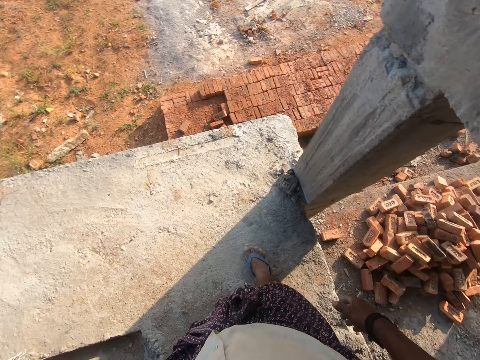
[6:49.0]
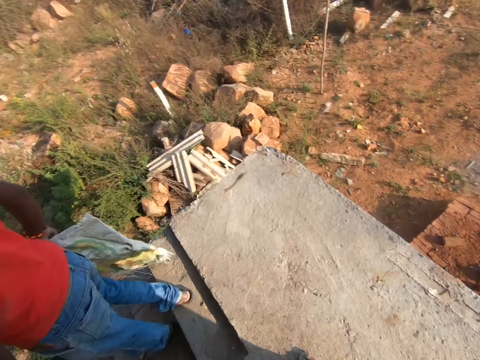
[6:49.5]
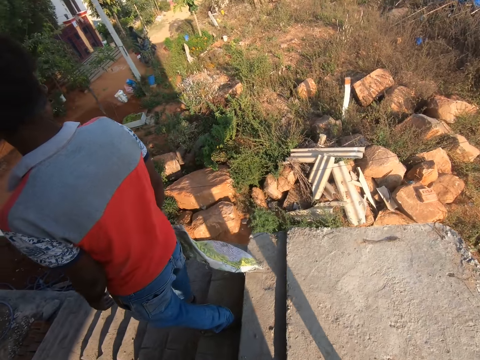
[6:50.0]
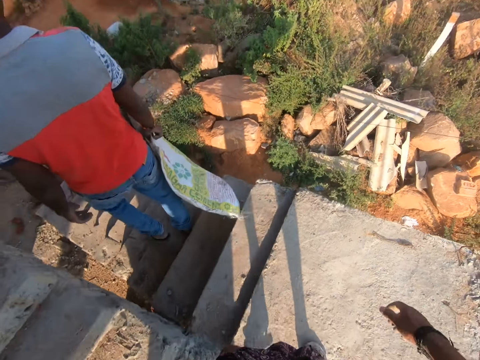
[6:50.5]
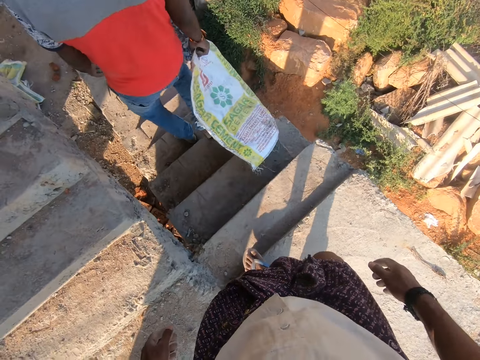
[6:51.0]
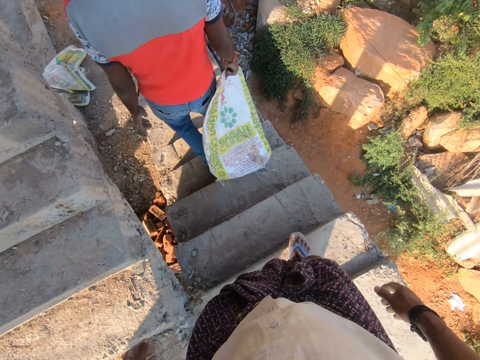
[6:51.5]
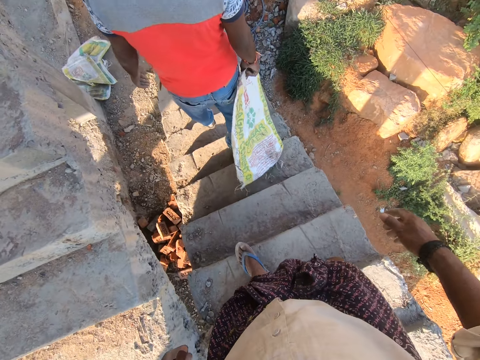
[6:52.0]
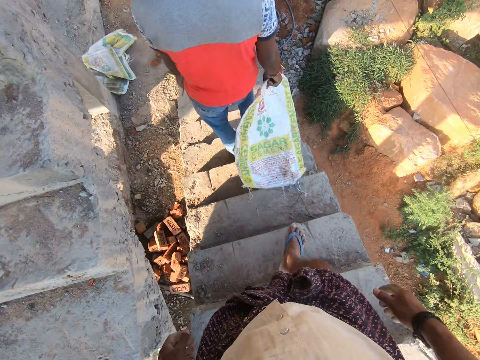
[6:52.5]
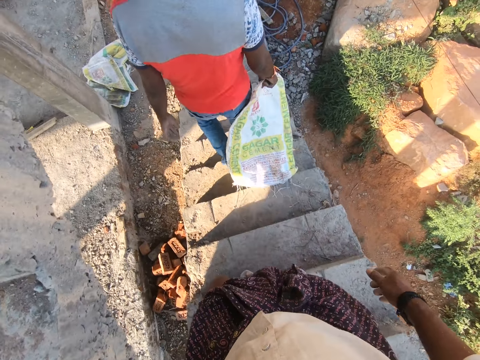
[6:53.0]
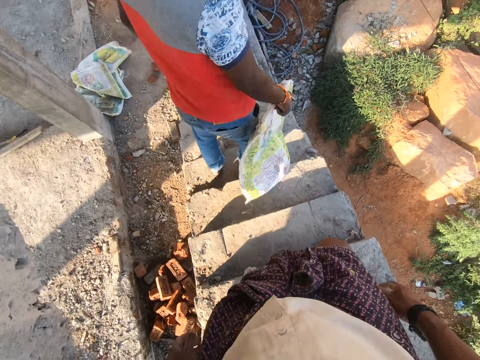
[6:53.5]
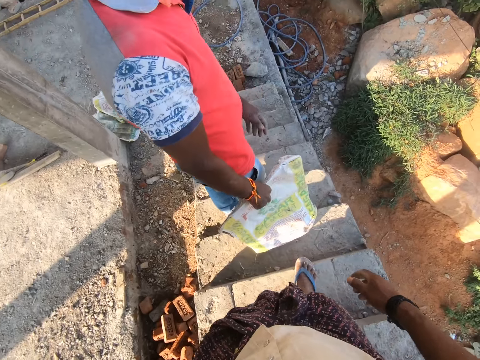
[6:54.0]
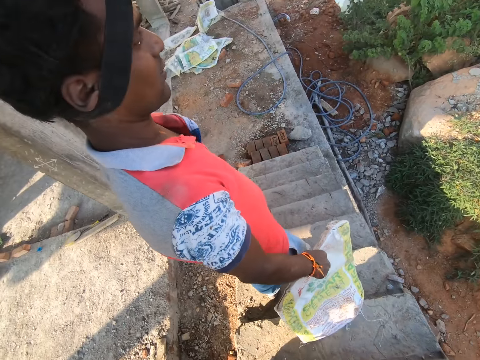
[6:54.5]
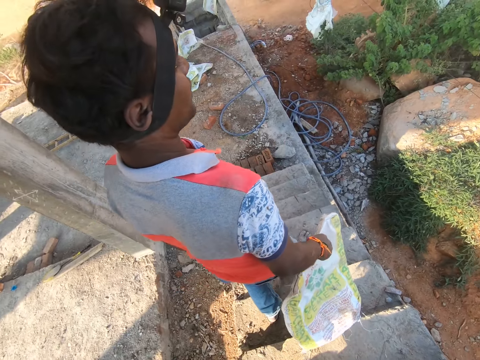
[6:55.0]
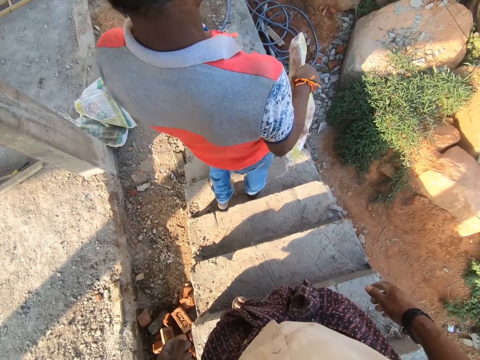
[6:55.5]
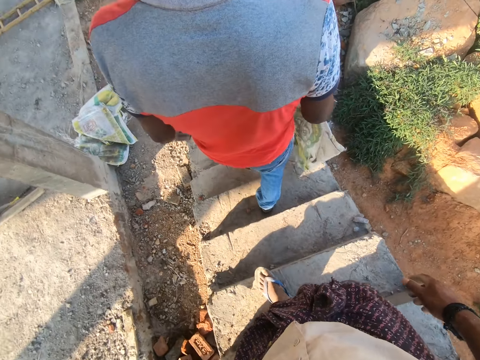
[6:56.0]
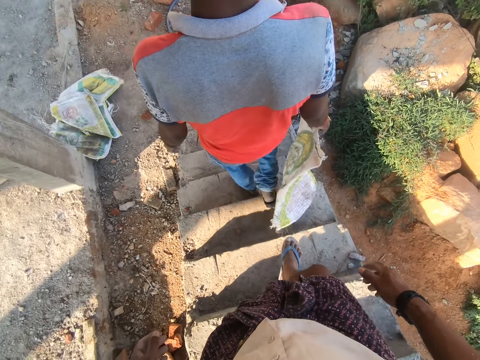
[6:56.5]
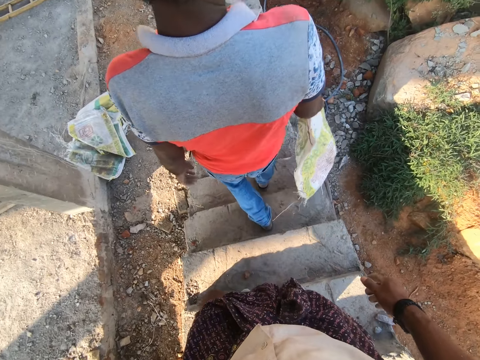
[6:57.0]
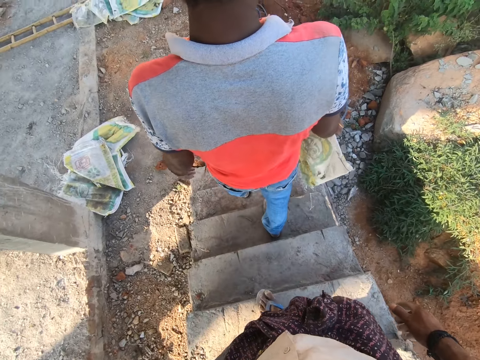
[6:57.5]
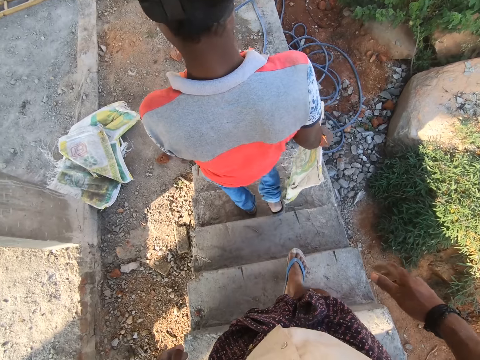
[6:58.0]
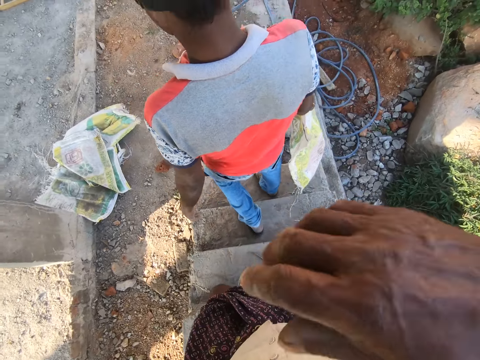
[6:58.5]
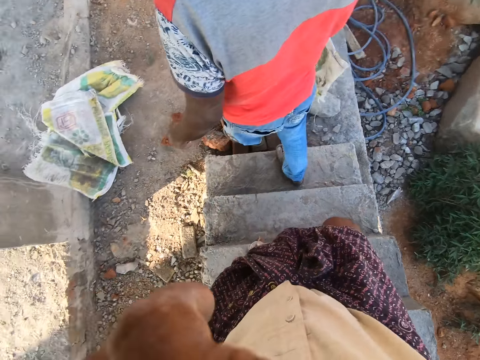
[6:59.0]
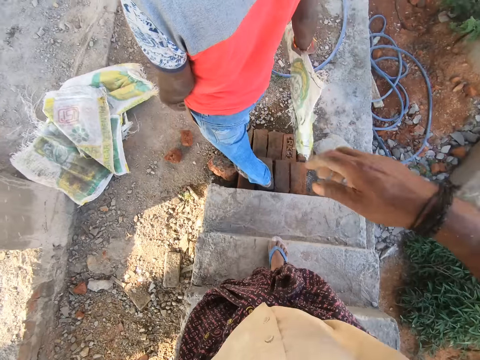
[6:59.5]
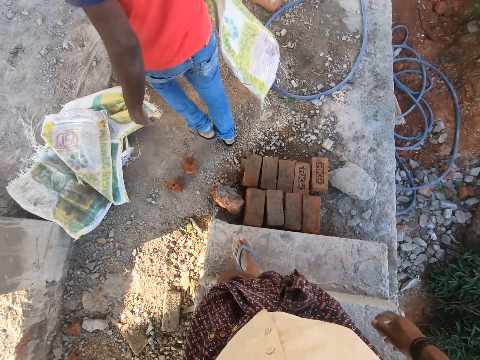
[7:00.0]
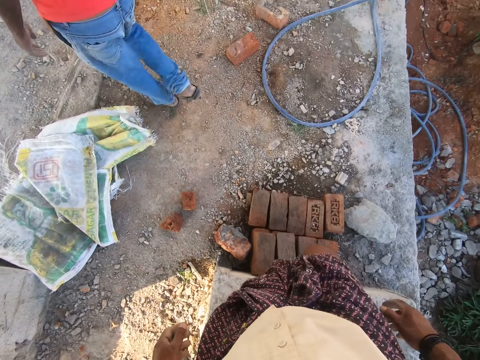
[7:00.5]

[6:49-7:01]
The camera wearer climbs down the stairs. He talks to a man. The man talks to the camera wearer. The camera wearer climbs down the stairs and wipes his face.

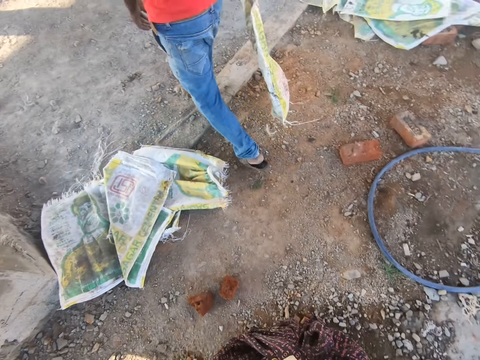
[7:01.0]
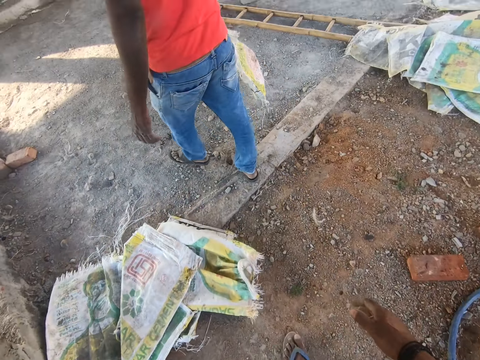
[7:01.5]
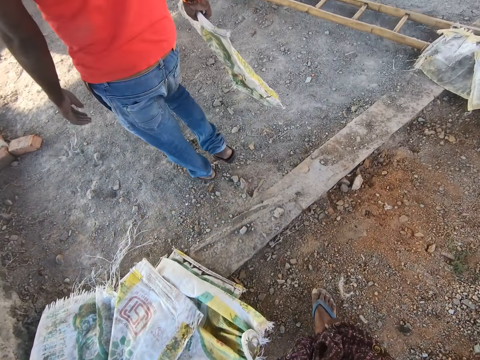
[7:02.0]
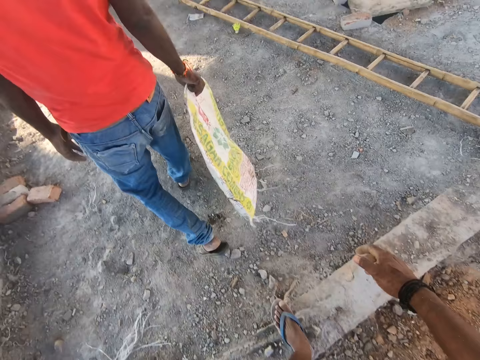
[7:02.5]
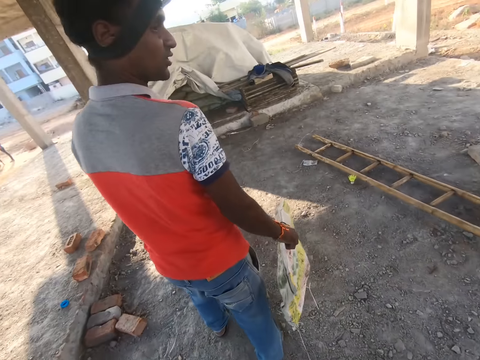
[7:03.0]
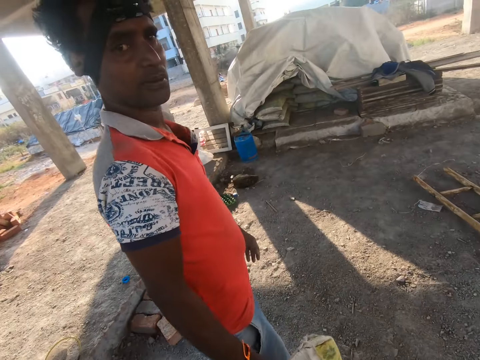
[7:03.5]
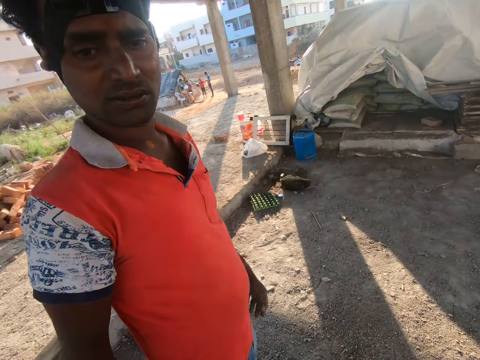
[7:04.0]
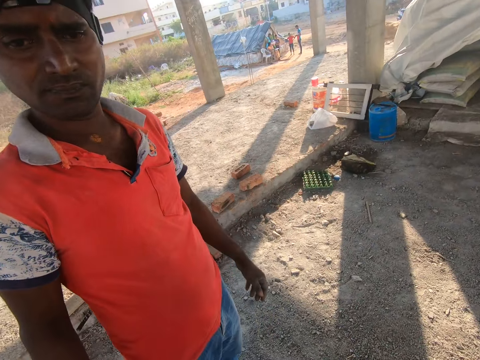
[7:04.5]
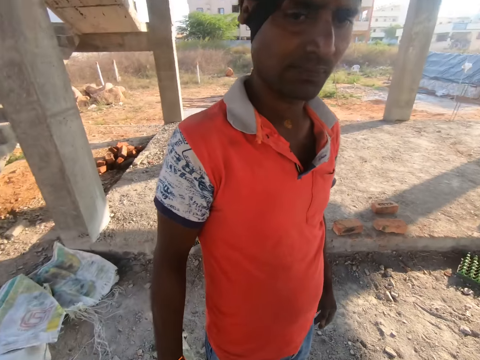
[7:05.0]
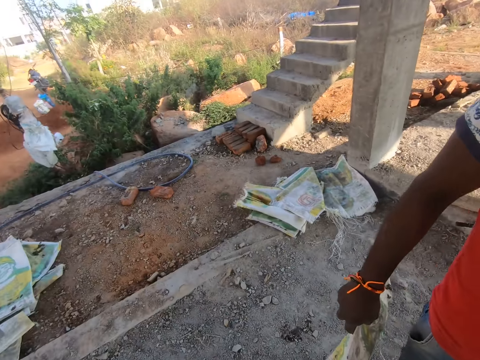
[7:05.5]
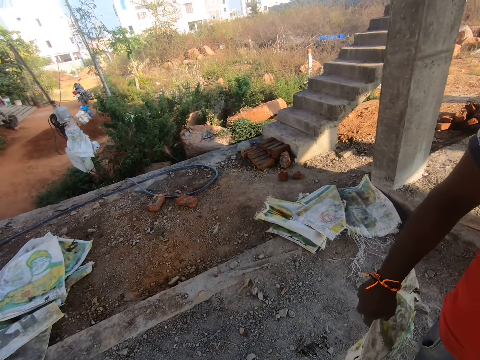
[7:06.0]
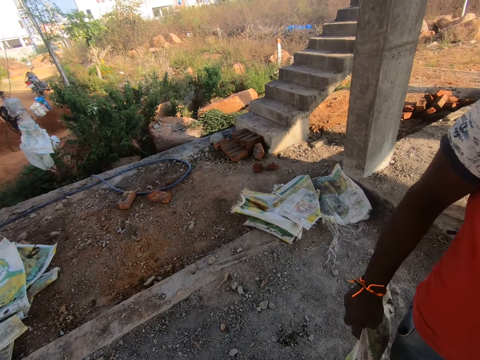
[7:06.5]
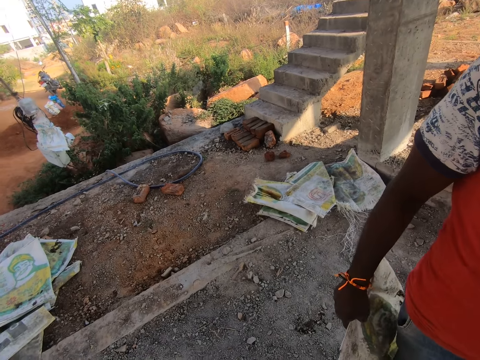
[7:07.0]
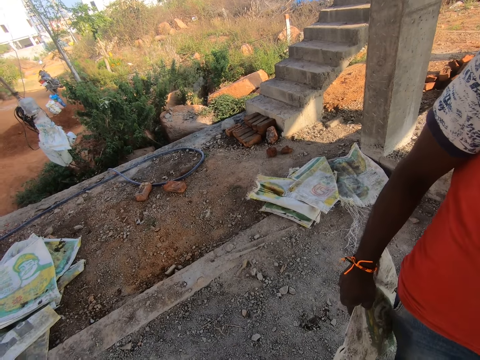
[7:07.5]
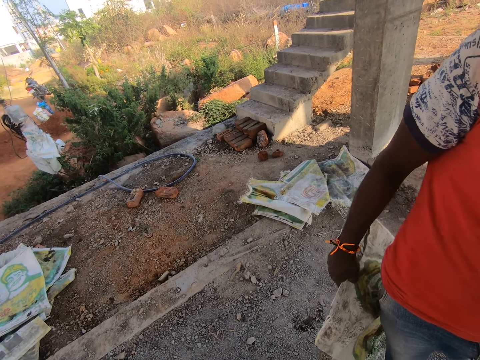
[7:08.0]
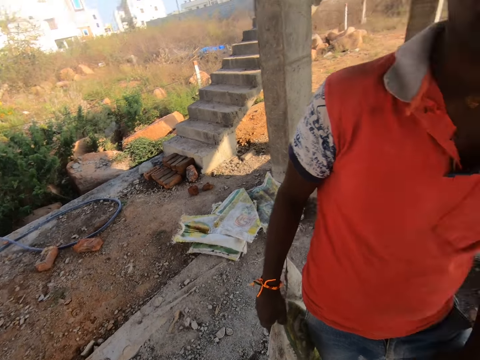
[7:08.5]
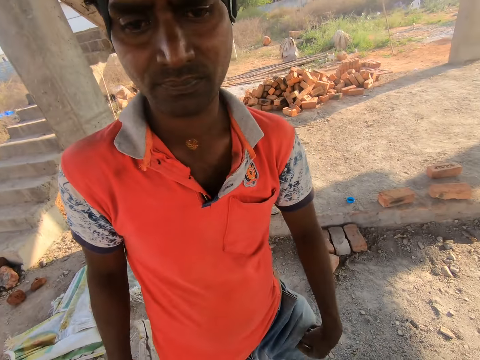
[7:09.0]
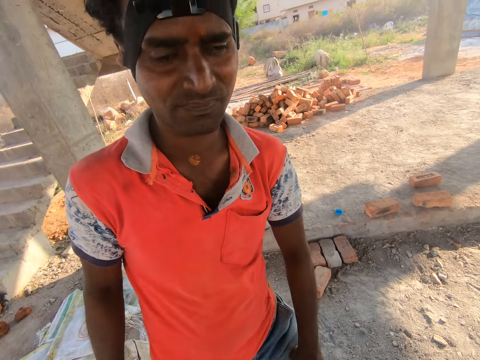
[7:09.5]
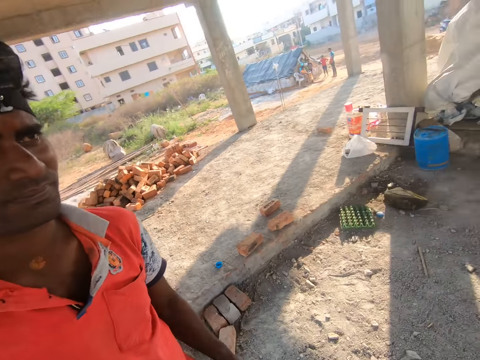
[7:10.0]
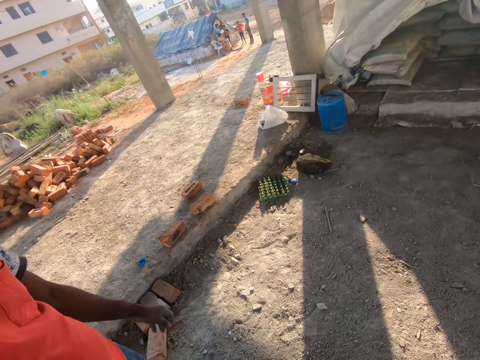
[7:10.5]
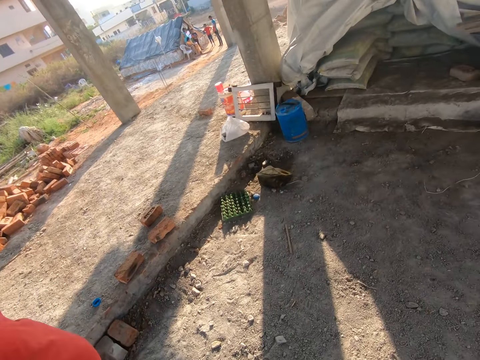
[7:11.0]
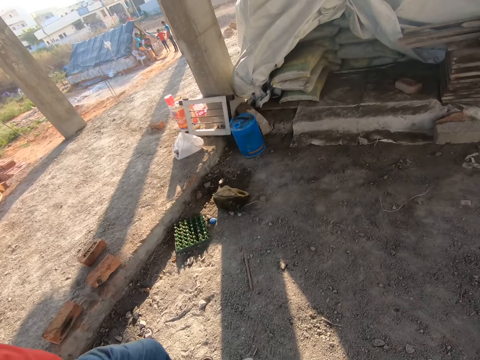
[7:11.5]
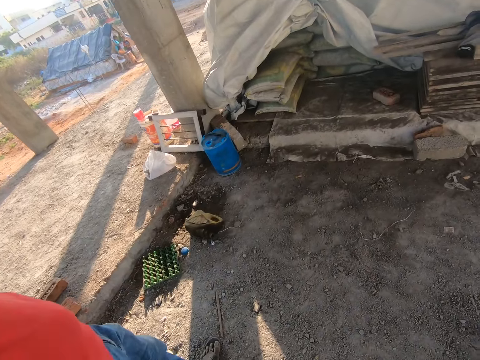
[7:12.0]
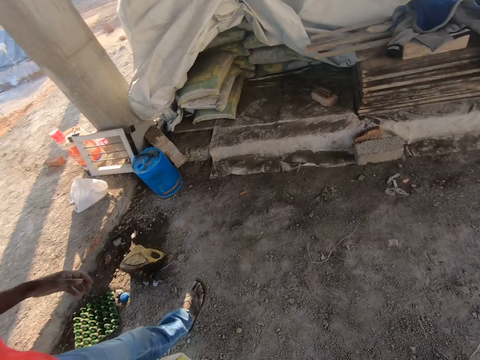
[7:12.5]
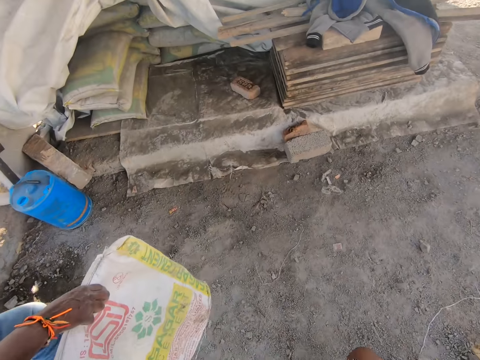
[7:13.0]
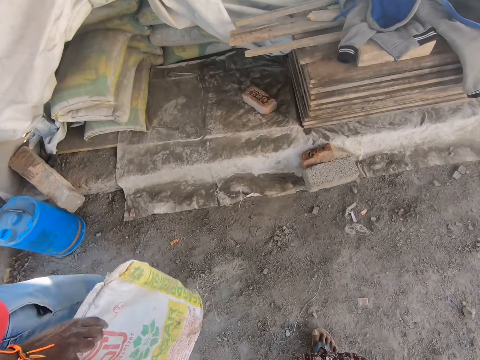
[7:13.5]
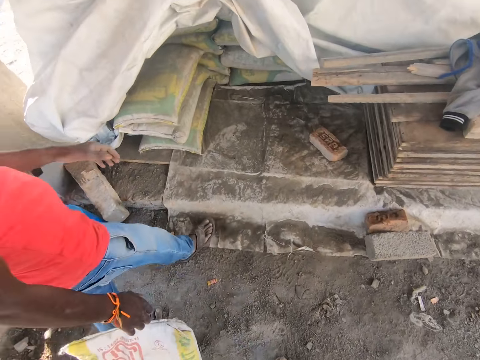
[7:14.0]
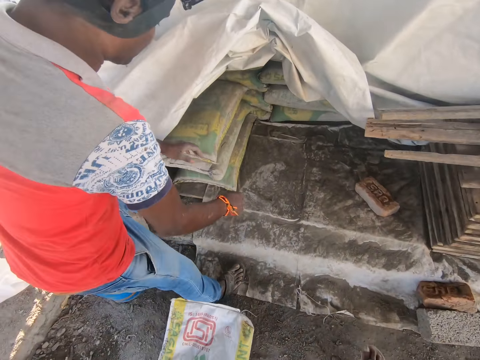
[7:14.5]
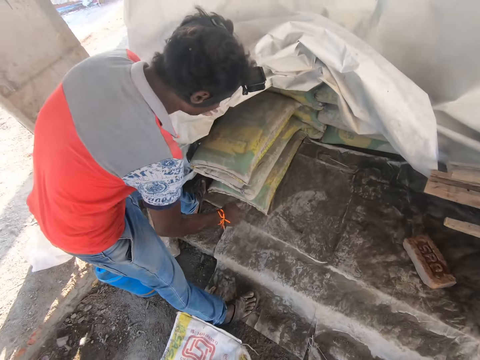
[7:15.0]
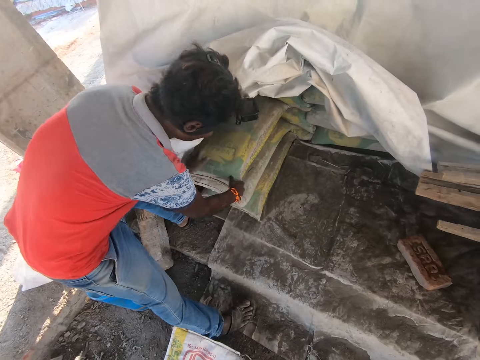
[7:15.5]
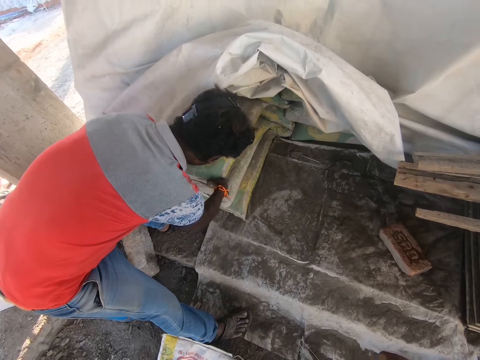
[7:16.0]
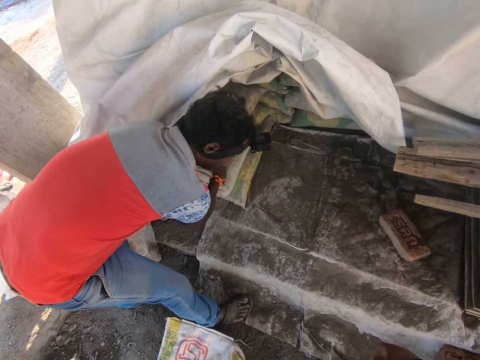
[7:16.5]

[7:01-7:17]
The camera wearer moves around. A man talks to the camera wearer. The camera wearer looks around and interacts with the man. The man scratches his leg. The camera wearer moves around the construction site. The man drops the sack. Another man removes the sack.
